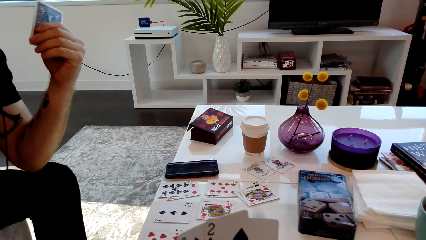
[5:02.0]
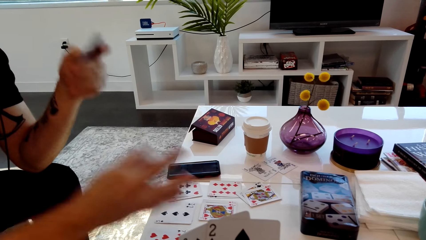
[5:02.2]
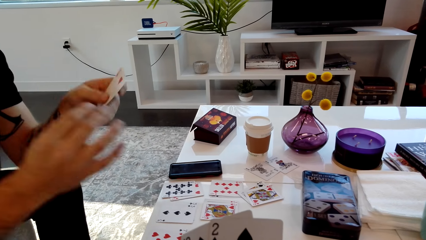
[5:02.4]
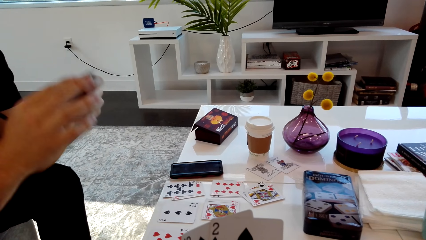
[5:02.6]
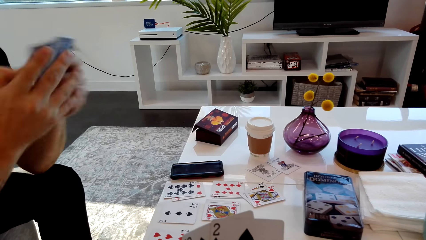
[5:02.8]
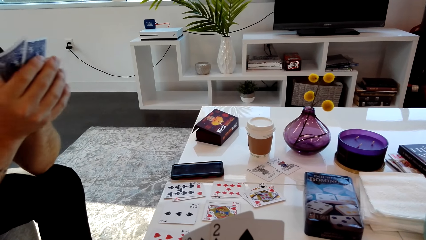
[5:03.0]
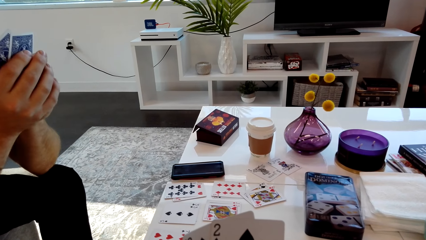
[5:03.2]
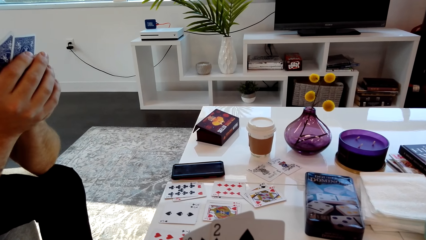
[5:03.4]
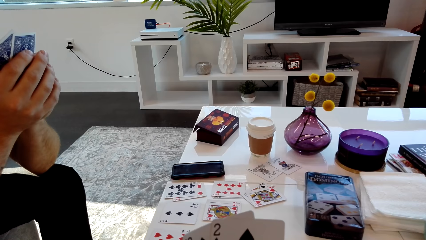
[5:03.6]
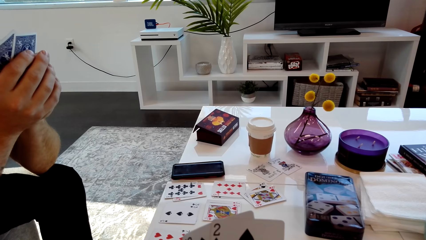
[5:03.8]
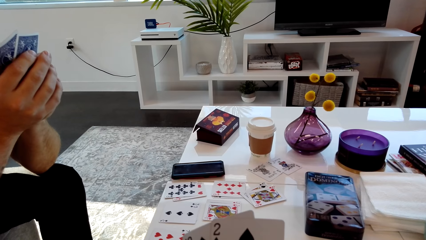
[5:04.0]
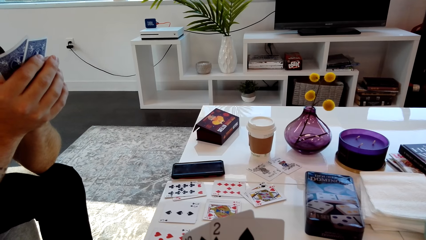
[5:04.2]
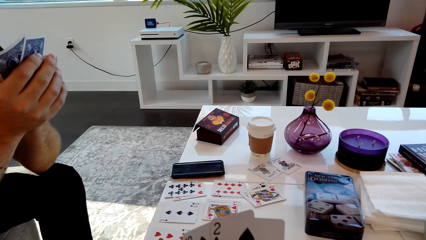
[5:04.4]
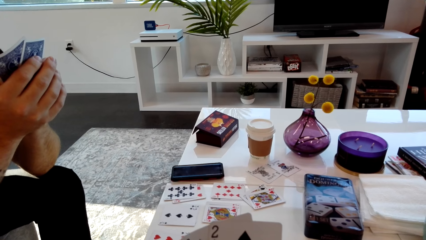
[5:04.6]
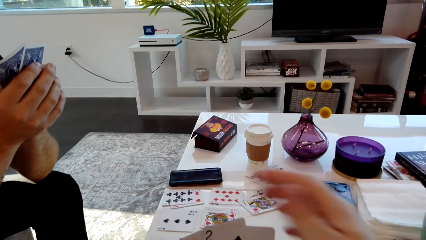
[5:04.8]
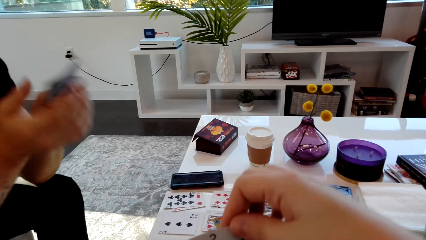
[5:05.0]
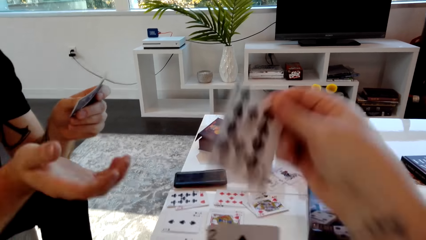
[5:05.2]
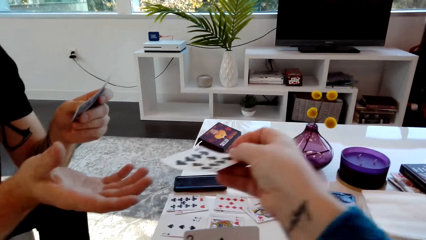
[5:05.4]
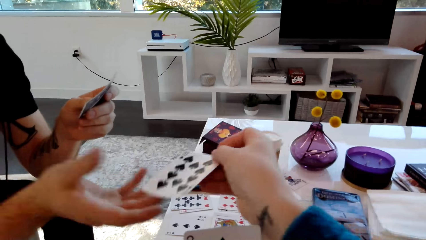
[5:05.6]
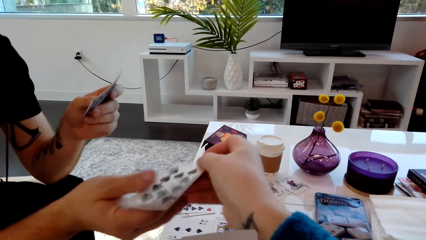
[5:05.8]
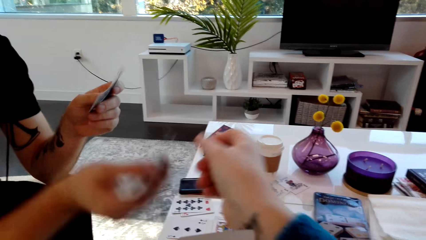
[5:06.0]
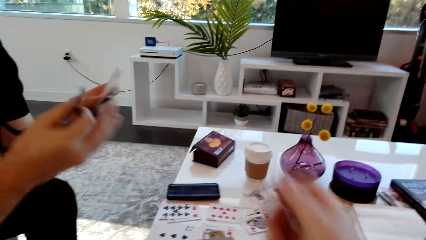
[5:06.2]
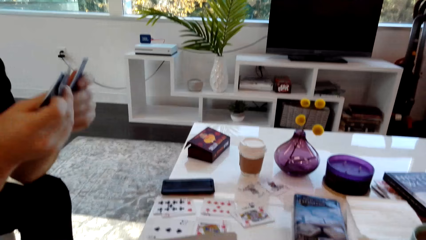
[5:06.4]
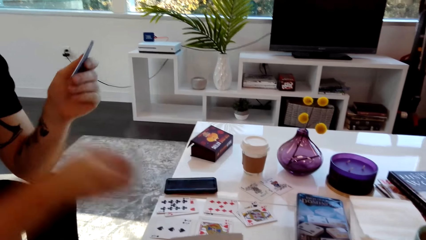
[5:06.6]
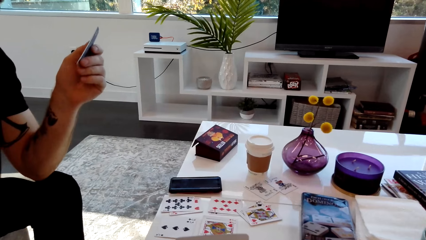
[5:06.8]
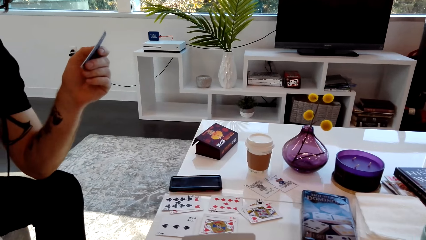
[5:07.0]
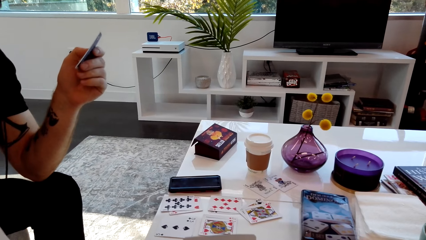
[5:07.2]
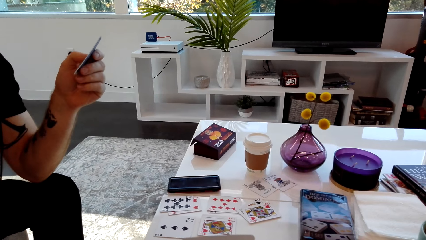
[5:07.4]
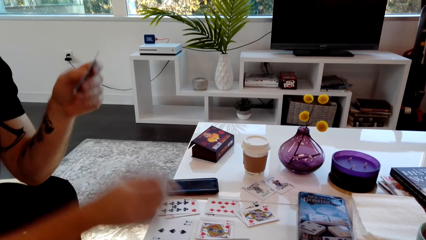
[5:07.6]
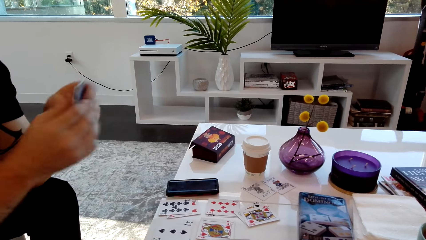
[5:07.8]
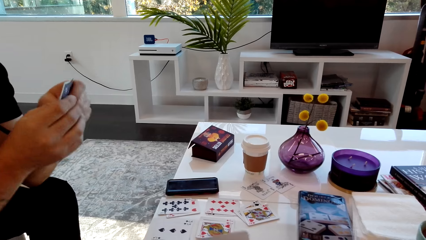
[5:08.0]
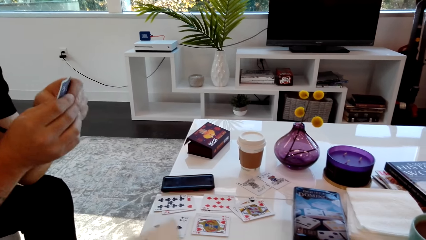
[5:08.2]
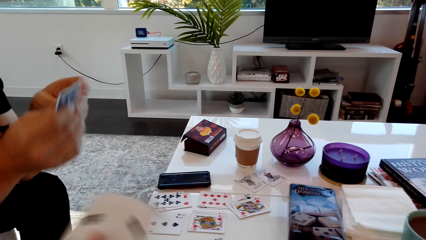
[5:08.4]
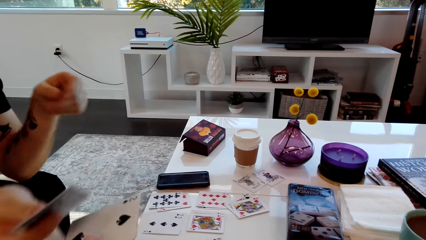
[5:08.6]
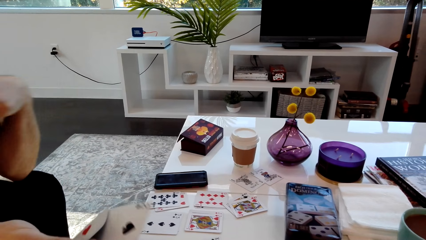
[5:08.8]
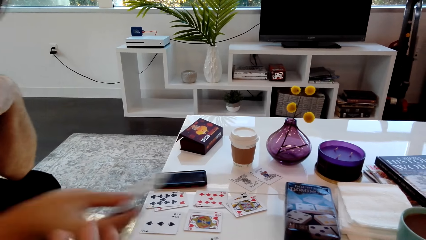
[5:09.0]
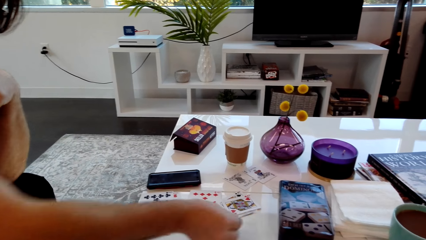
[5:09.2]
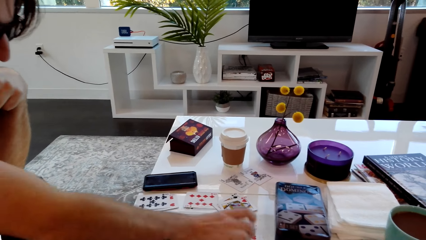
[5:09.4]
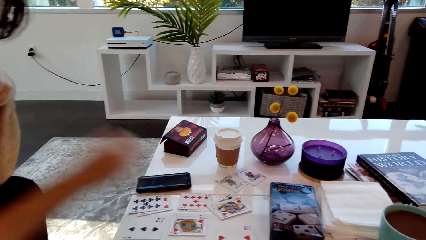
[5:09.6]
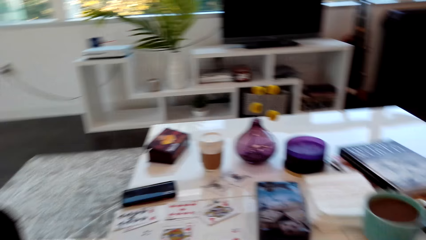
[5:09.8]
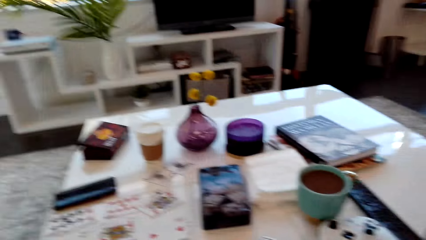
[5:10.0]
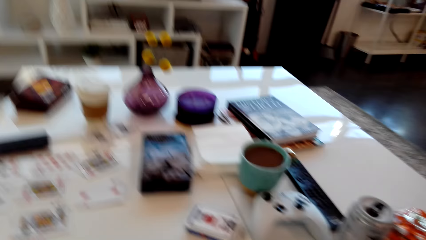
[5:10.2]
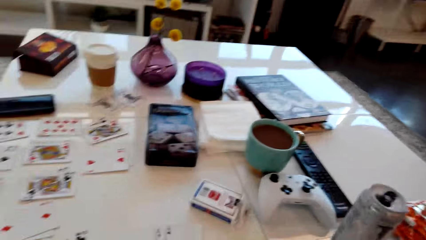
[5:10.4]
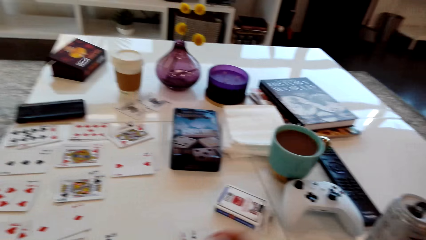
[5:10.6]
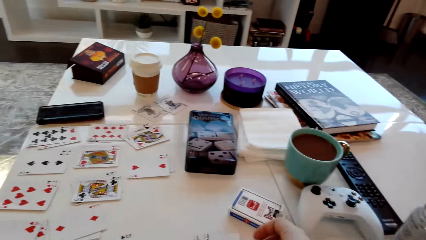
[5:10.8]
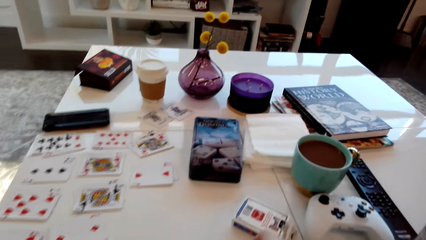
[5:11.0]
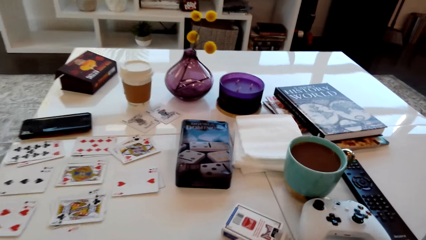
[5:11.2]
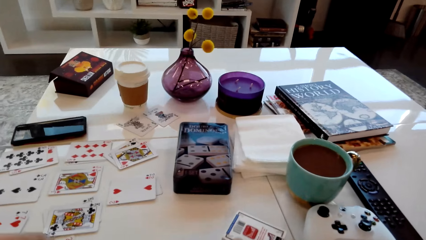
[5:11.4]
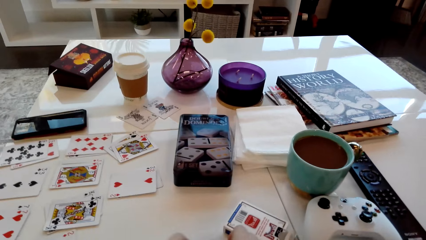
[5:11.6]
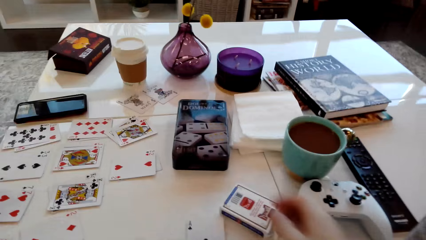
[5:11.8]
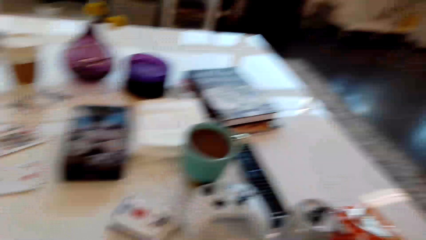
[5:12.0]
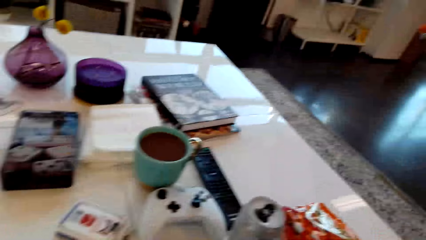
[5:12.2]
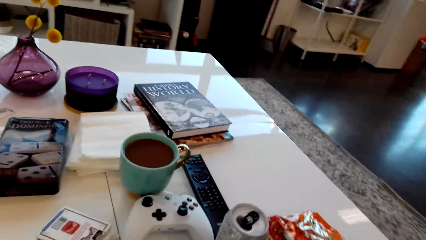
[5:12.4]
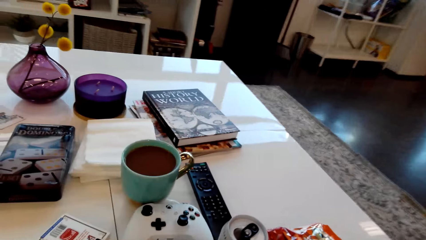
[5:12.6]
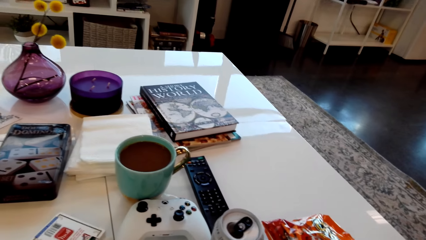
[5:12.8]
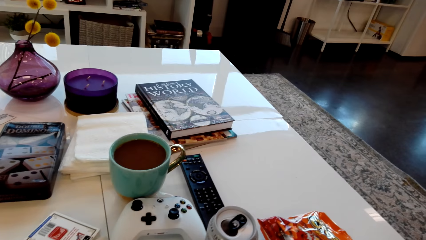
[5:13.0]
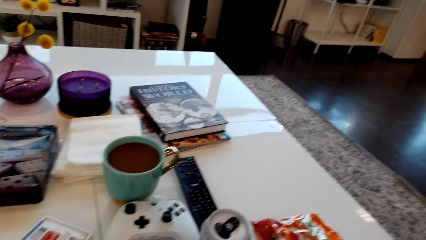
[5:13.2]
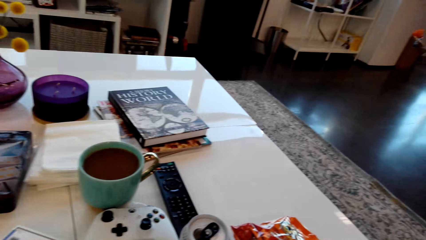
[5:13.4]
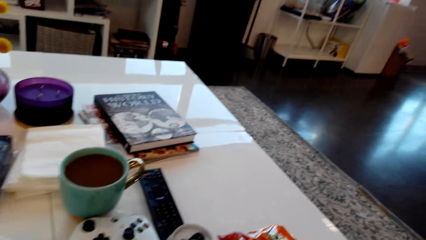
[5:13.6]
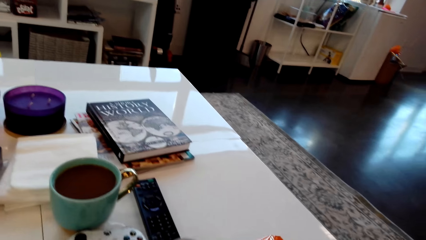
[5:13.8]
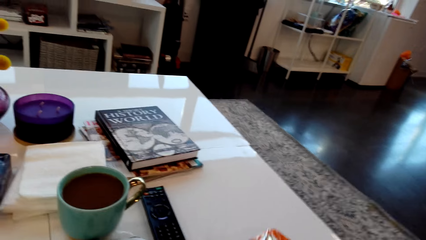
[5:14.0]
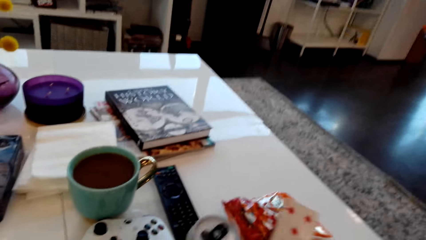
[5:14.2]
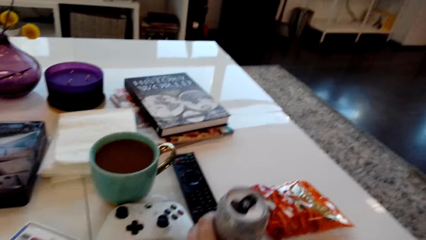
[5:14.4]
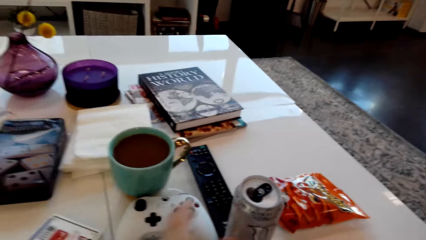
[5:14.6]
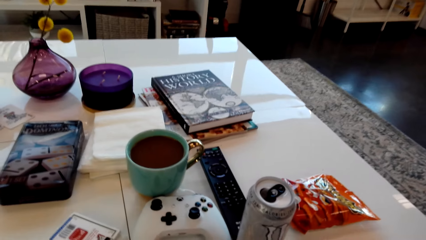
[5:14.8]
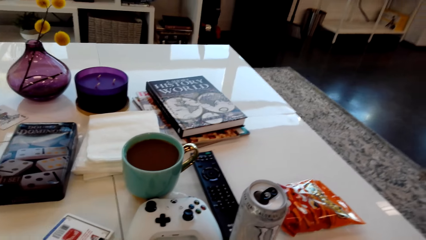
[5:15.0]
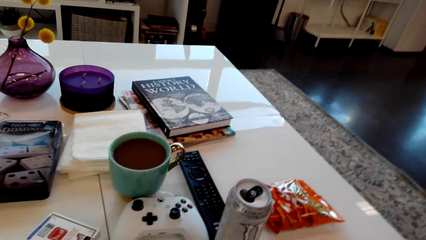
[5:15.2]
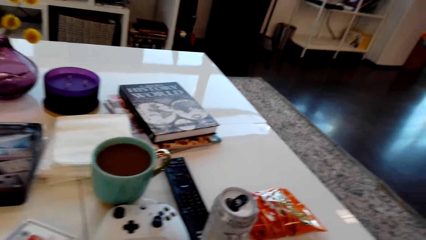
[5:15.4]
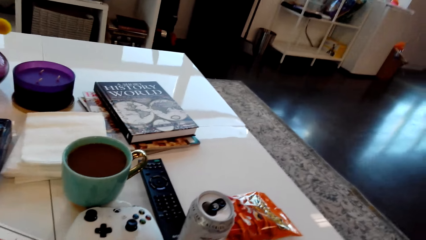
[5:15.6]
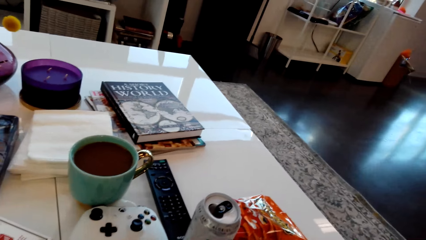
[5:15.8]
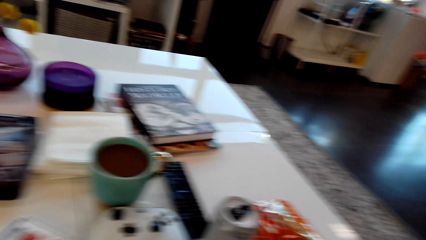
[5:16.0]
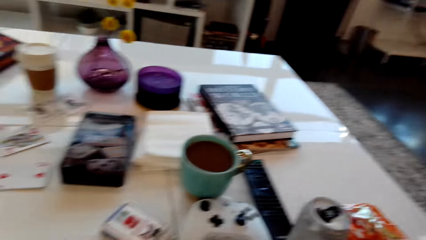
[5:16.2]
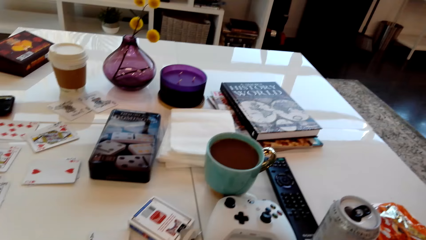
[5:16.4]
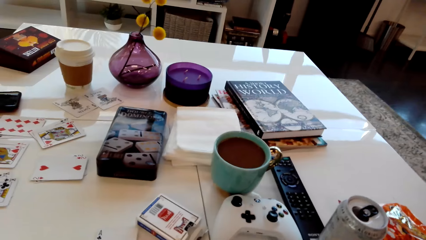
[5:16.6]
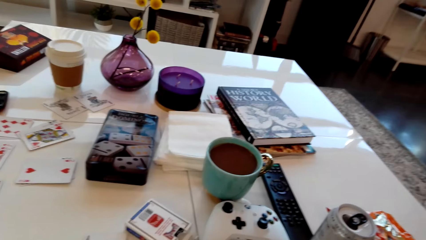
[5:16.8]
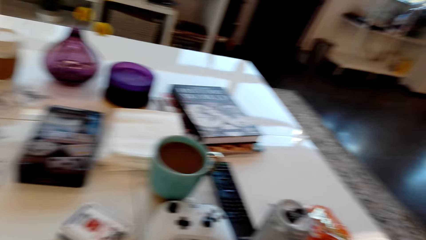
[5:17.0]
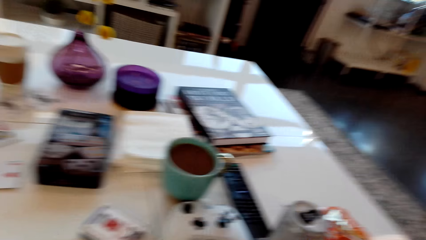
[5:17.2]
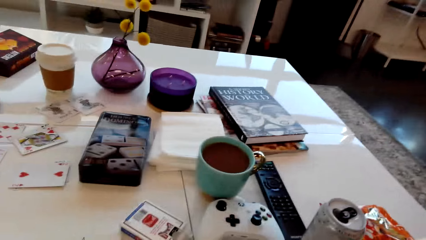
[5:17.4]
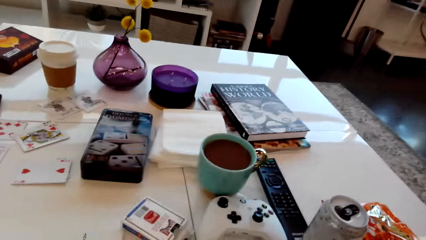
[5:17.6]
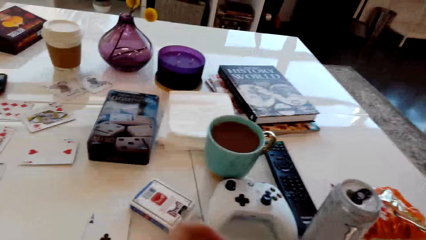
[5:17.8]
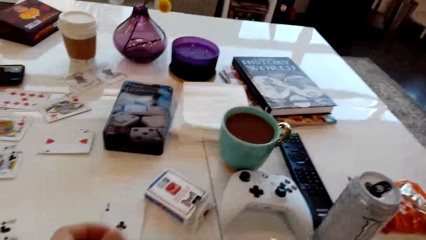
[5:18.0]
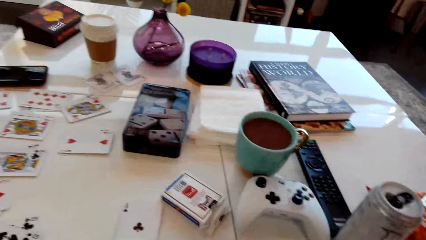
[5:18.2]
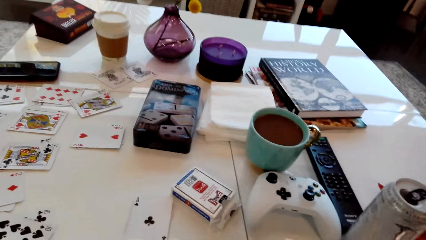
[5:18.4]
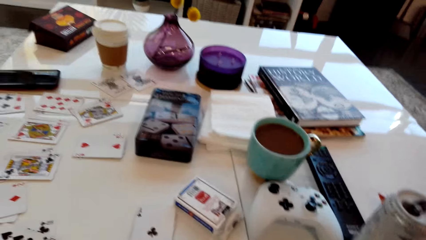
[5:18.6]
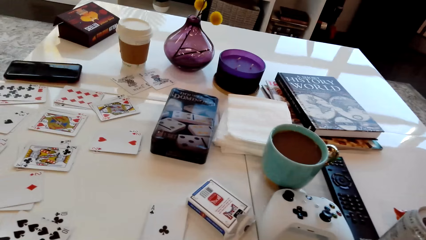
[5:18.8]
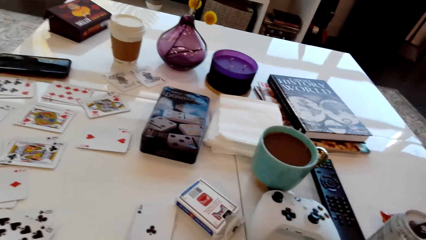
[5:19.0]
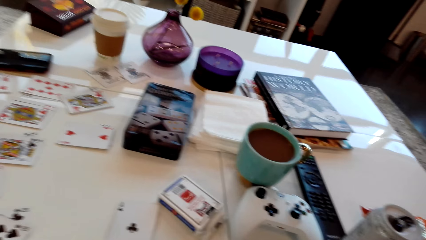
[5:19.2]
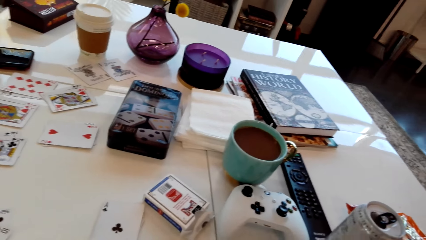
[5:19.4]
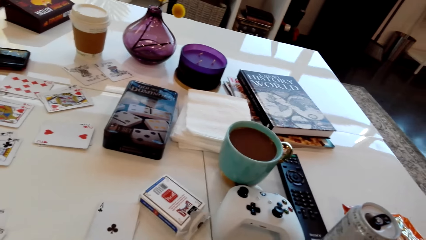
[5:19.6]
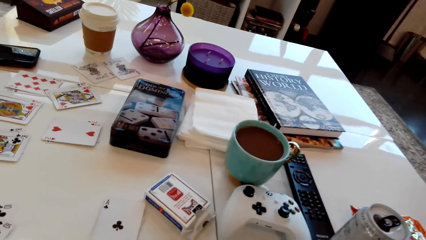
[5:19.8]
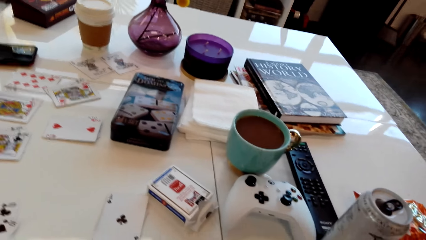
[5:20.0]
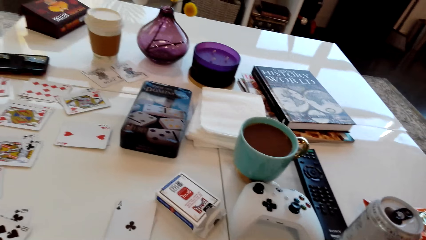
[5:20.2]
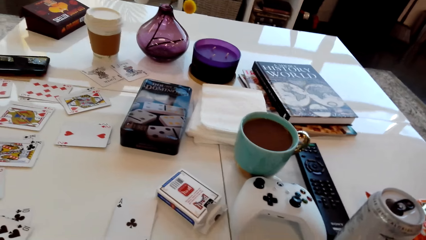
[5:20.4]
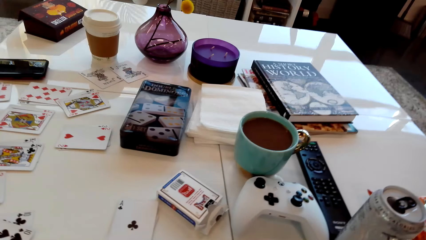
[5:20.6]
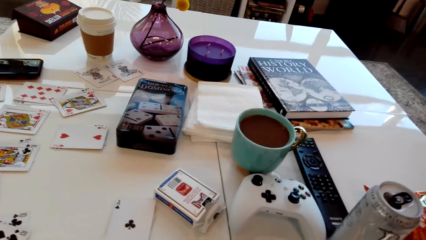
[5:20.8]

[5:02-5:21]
A man speaks. The camera wearer grabs a card and passes the card to the man. The man grabs the card and drops the card on the table. The man grabs the cards. The camera wearer passes the card to the man. The man places the card on the table. The camera wearer speaks. They look around. They speak.
